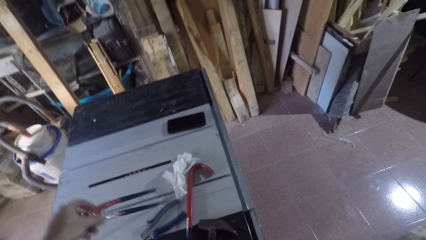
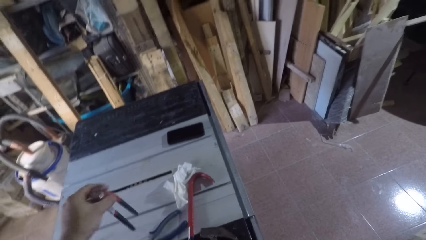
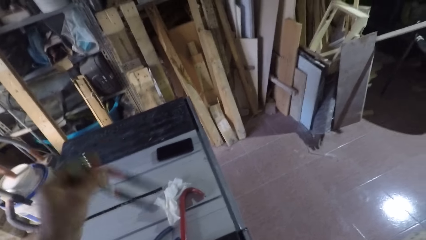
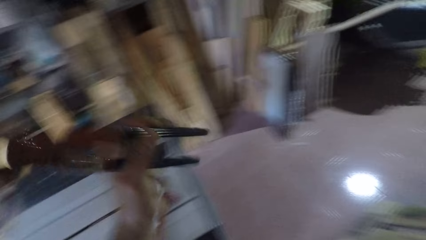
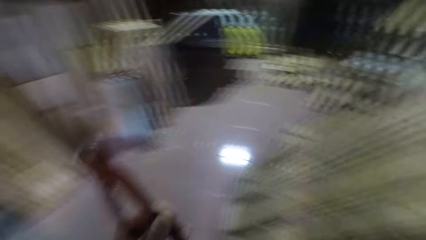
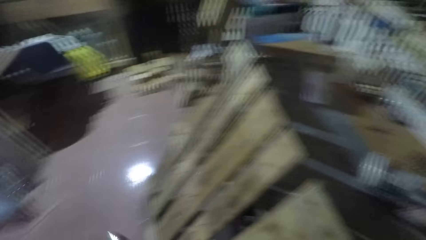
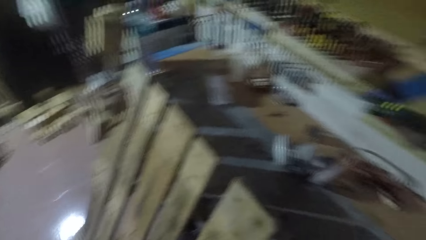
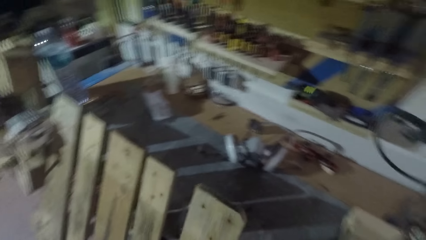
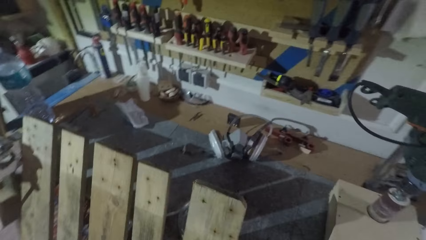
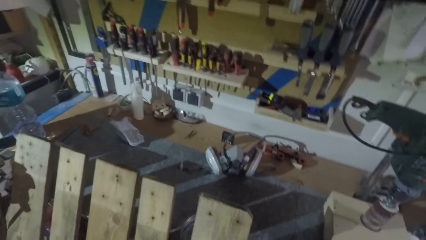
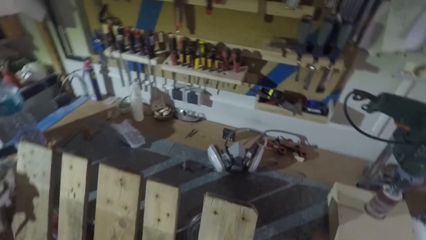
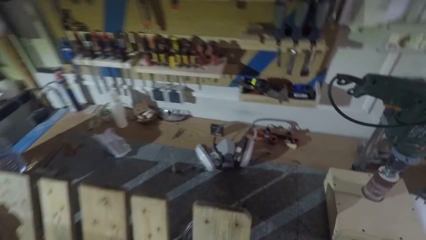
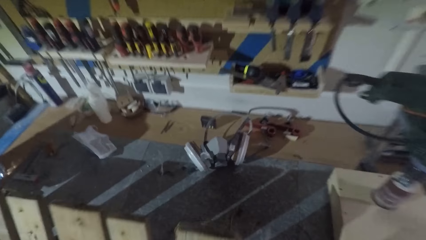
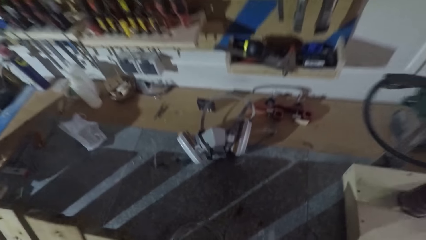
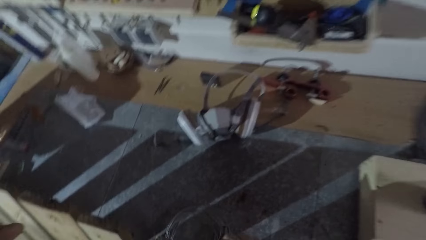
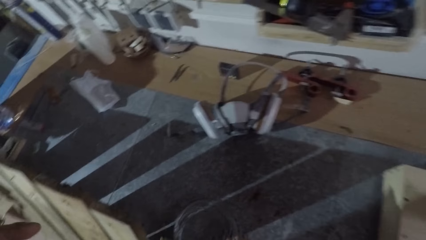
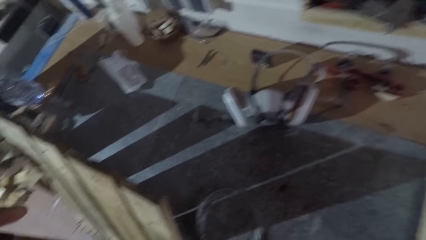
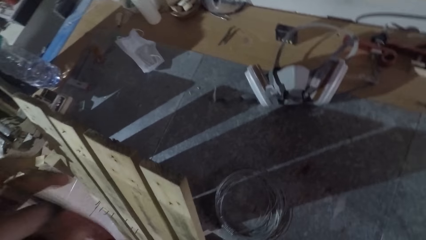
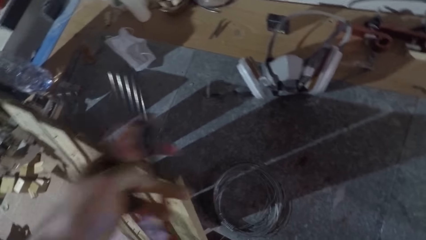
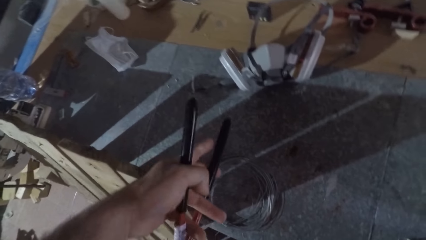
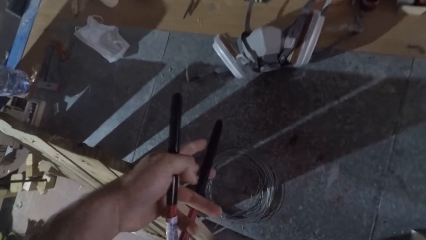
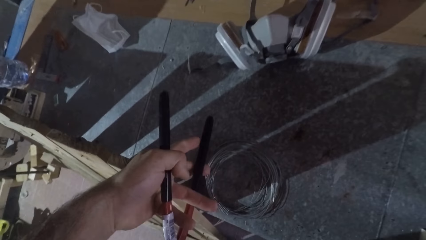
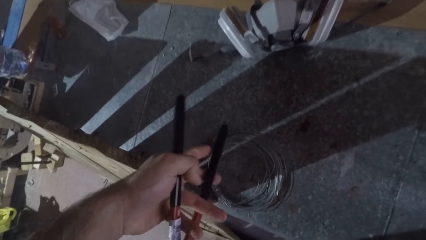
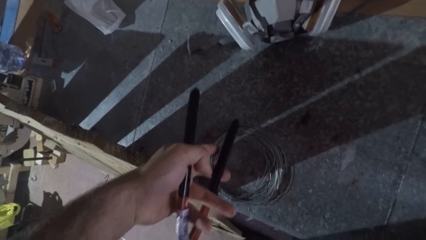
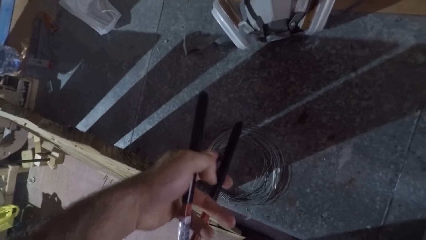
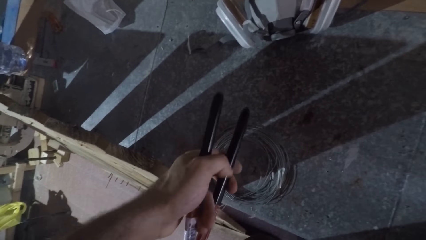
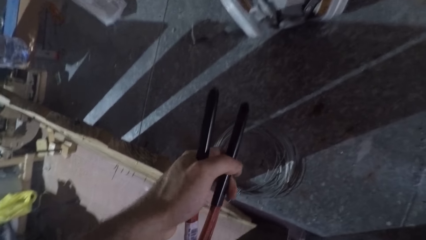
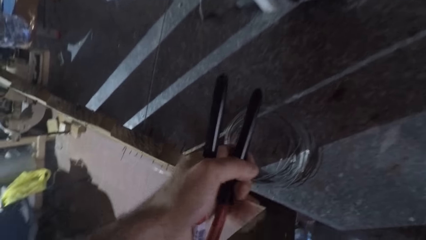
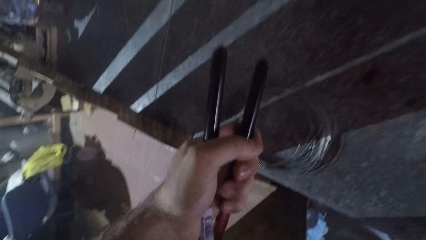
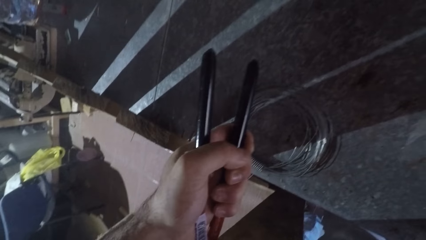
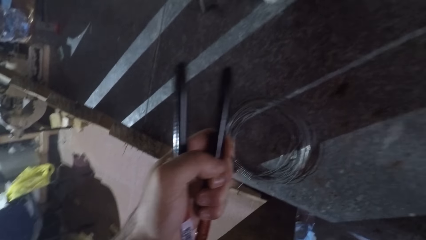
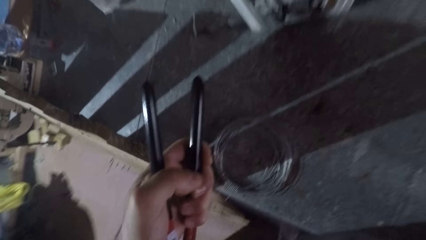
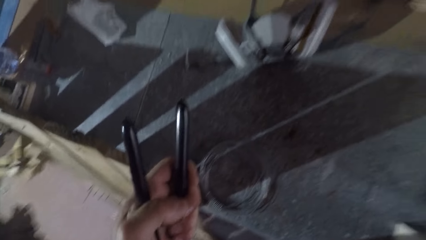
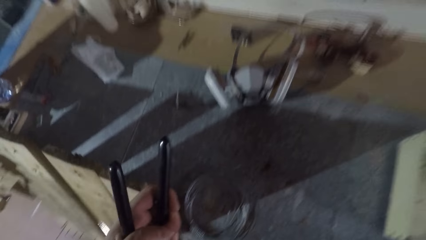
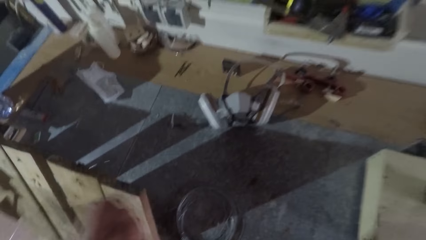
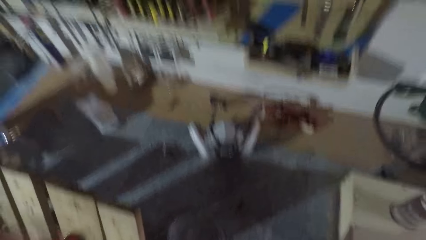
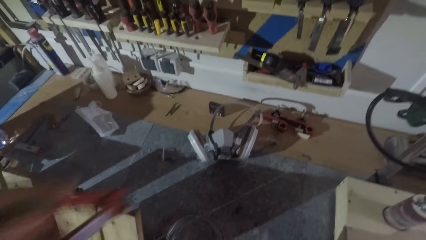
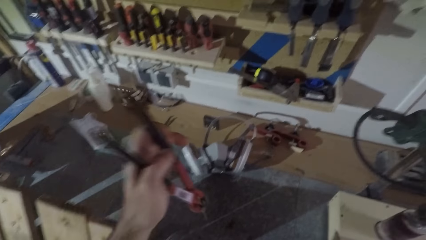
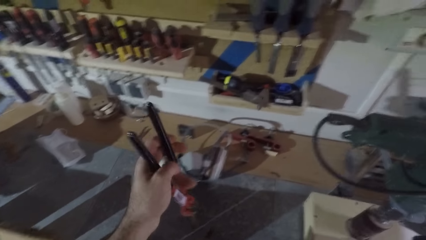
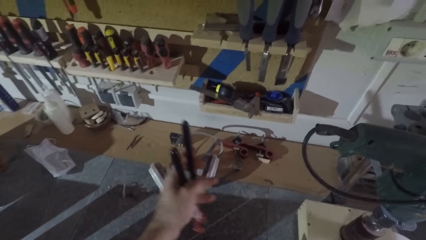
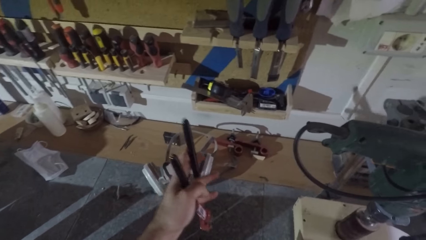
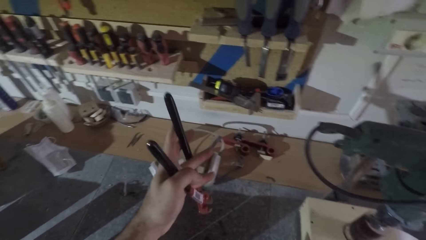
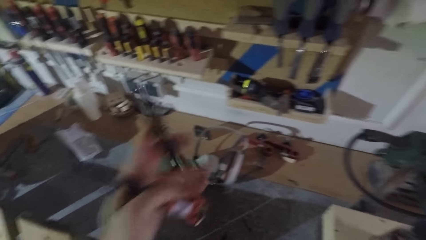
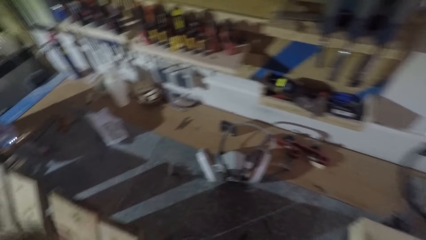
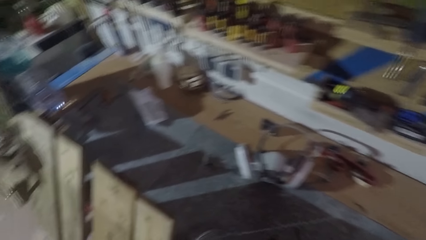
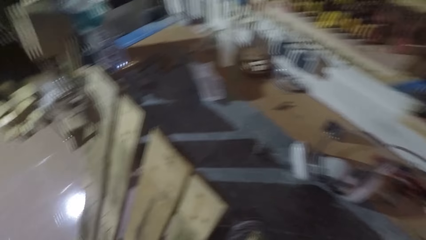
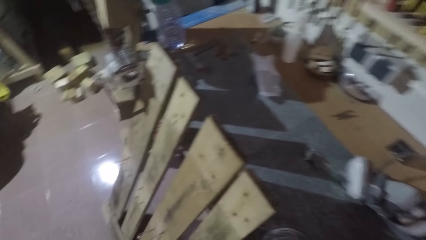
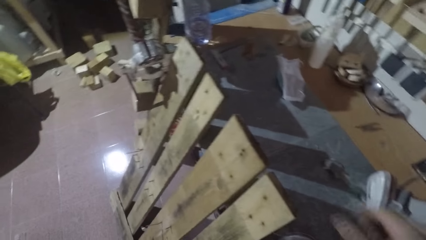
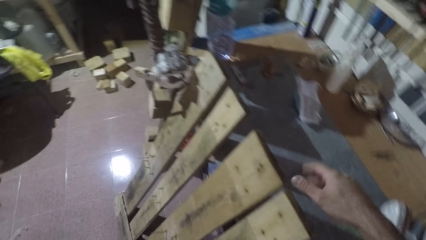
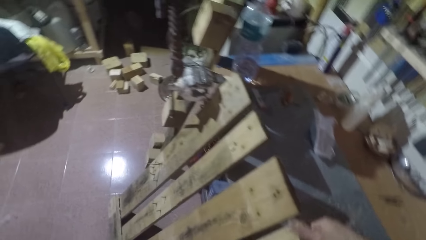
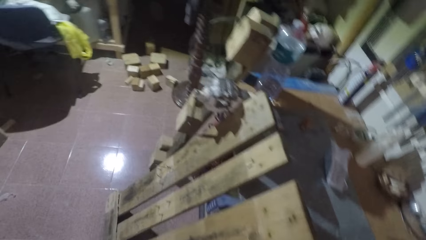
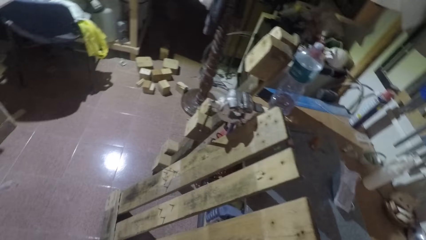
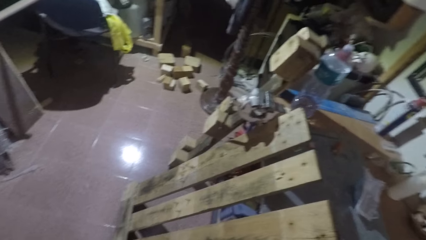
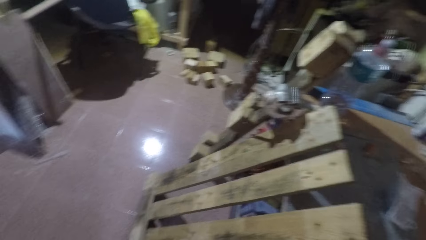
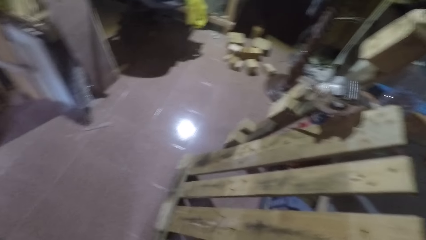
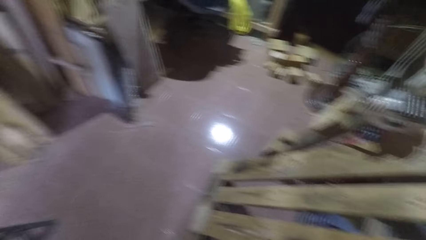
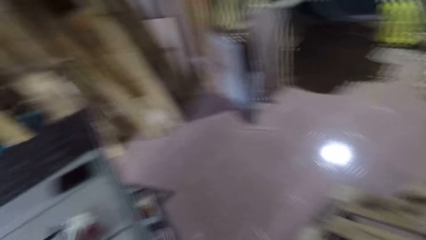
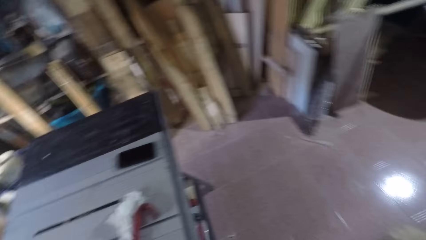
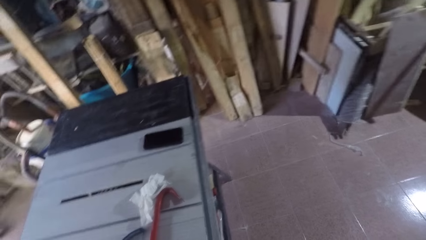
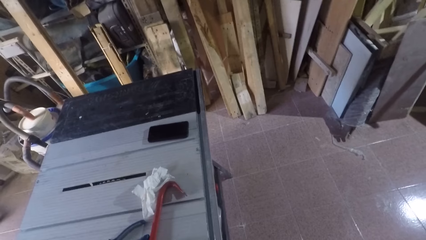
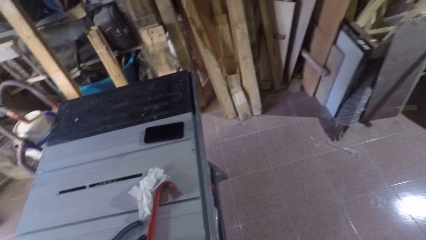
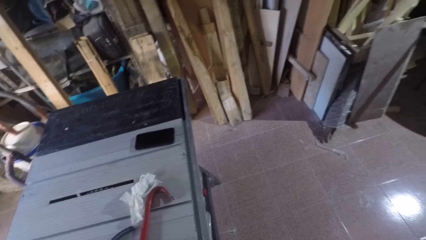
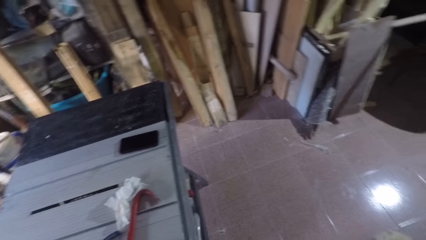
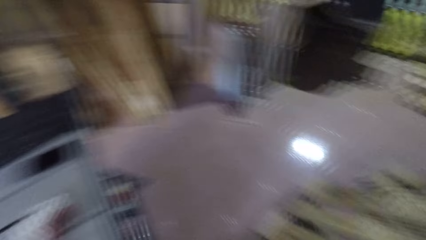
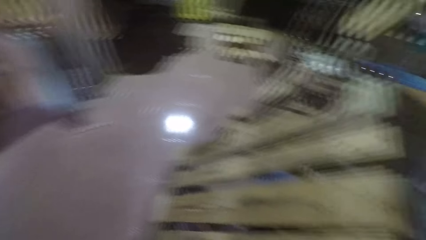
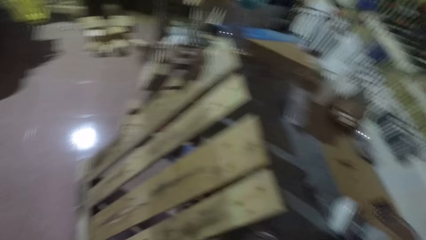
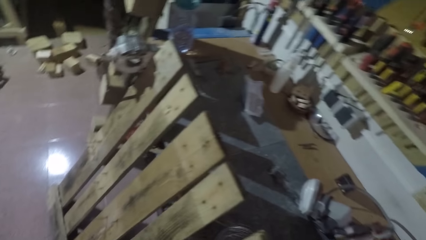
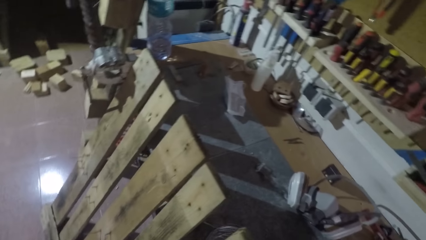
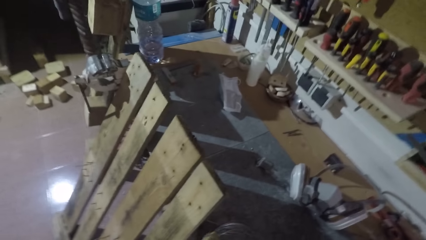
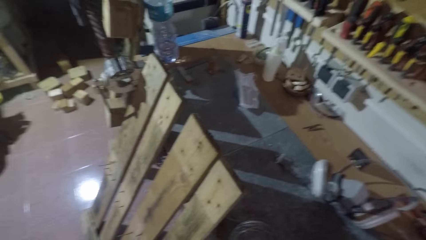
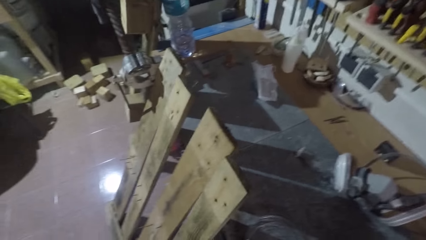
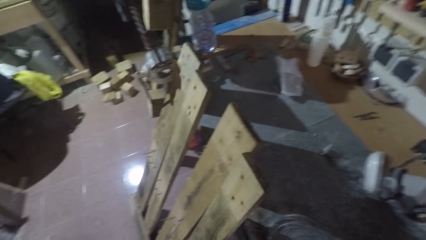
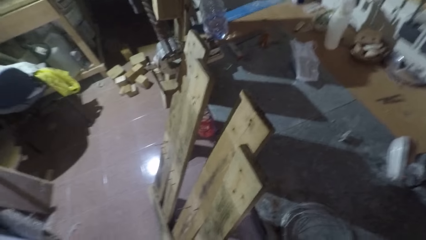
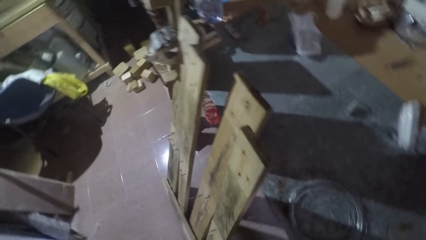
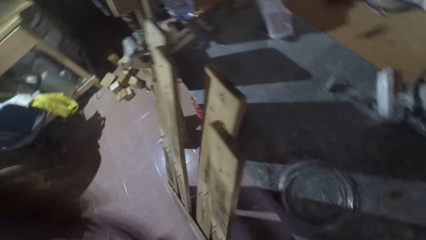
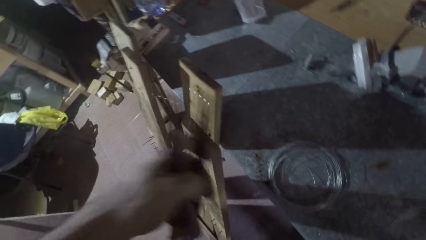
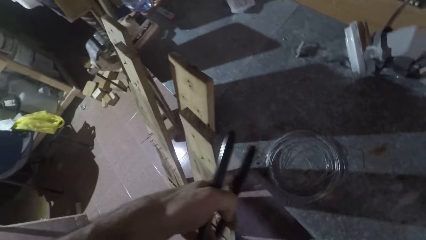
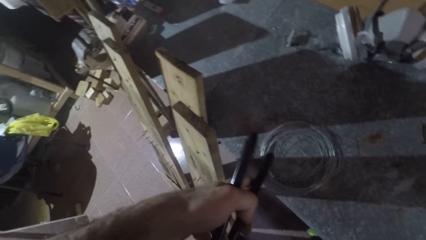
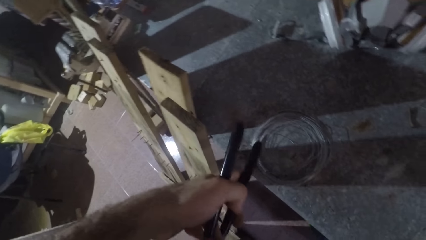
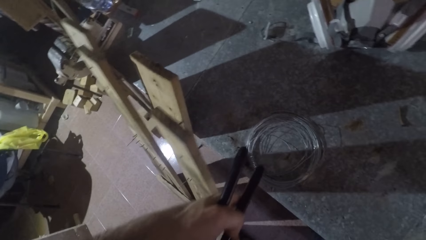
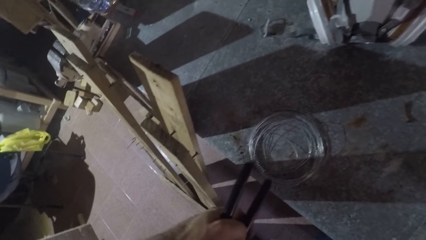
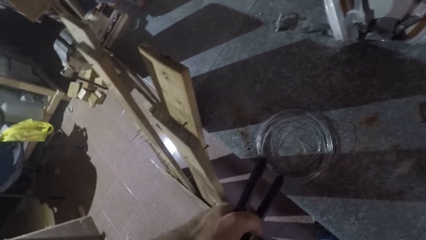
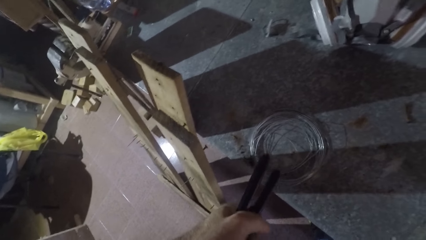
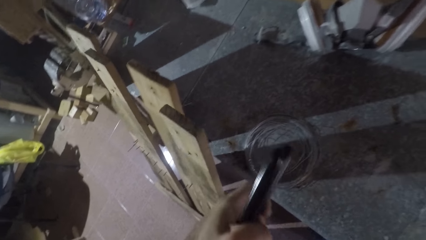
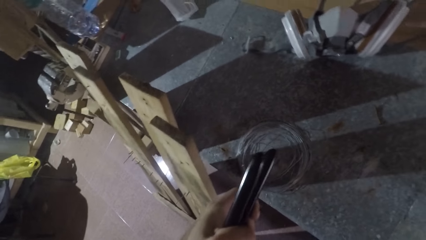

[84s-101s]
The camera wearer picks up a pincer or nail puller from the table saw with his left hand. He holds the pincer. He turns back to the timber of a bed base. He uses the pincer on the wooden frame. He holds a nail with the pincer. He pulls the nail with the pincer. He drops the nail on the table with the pincer. He holds the pincer. He turns towards the table saw. He moves his right hand. He turns around. He uses the pincer on the wooden frame. He hooks a nail with the pincer.
